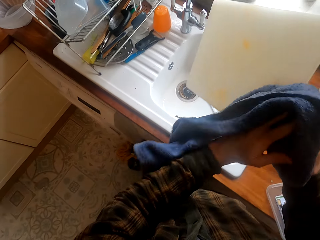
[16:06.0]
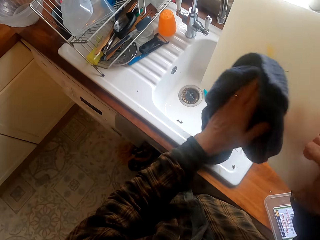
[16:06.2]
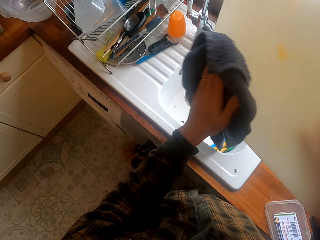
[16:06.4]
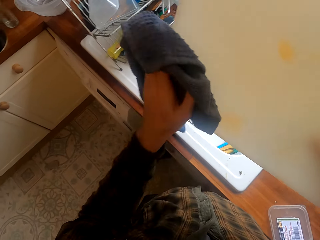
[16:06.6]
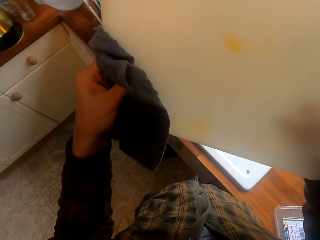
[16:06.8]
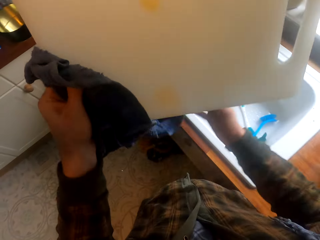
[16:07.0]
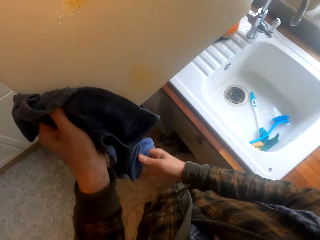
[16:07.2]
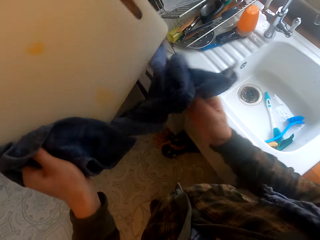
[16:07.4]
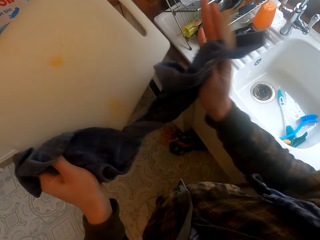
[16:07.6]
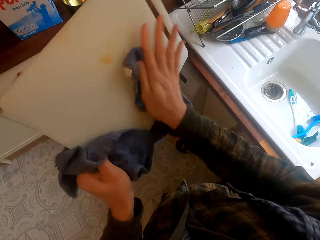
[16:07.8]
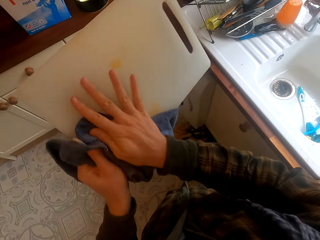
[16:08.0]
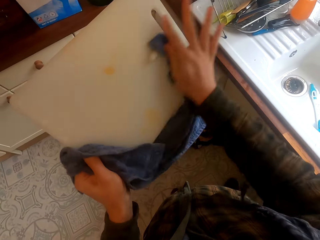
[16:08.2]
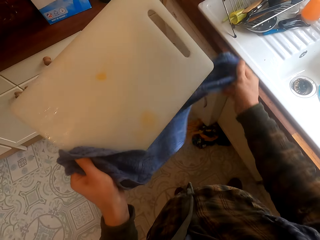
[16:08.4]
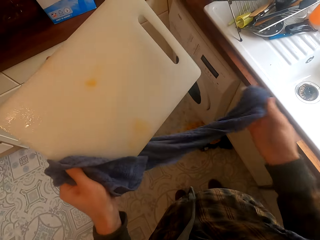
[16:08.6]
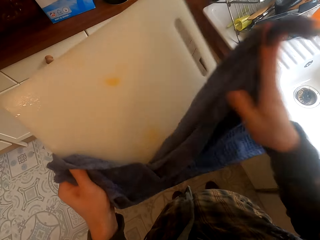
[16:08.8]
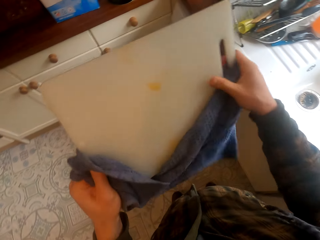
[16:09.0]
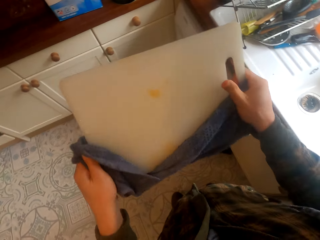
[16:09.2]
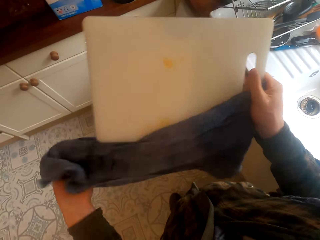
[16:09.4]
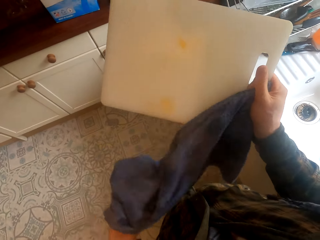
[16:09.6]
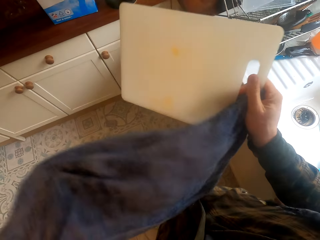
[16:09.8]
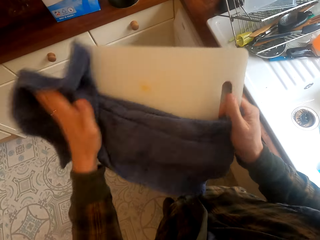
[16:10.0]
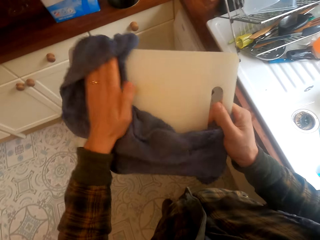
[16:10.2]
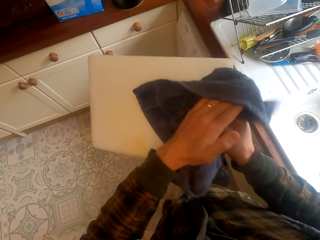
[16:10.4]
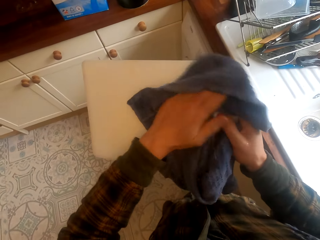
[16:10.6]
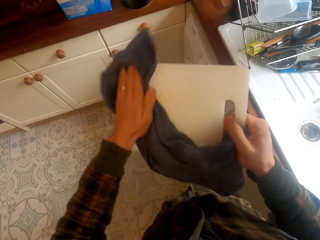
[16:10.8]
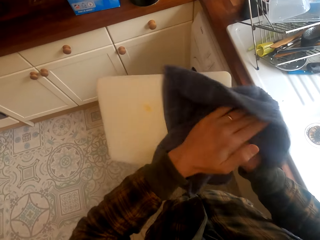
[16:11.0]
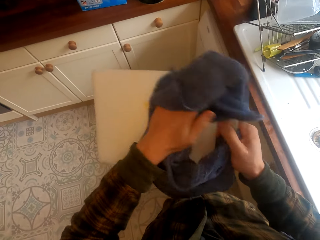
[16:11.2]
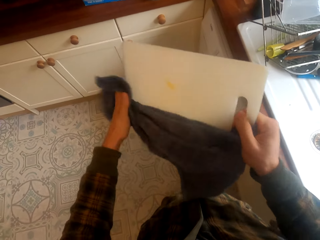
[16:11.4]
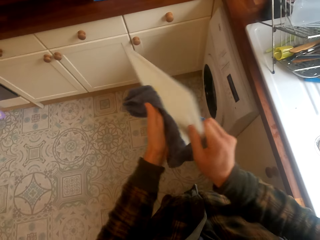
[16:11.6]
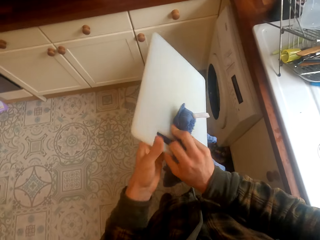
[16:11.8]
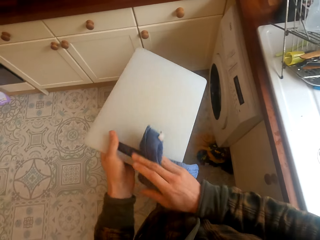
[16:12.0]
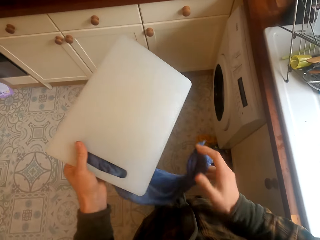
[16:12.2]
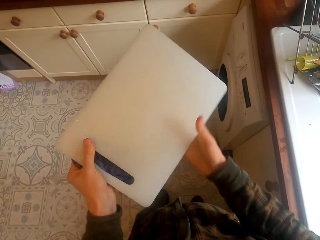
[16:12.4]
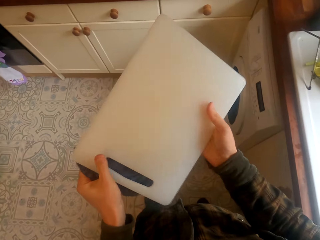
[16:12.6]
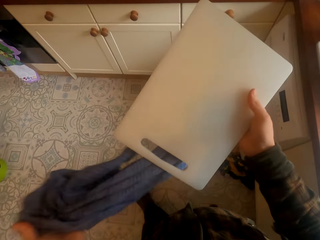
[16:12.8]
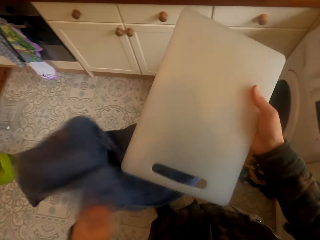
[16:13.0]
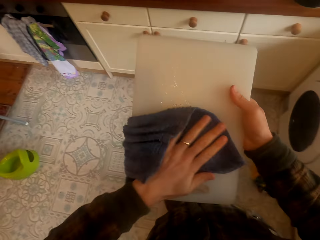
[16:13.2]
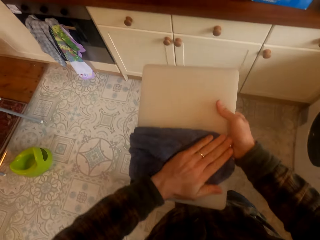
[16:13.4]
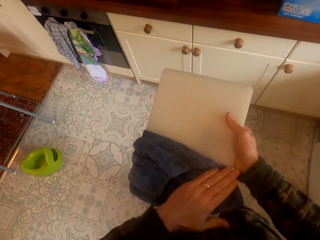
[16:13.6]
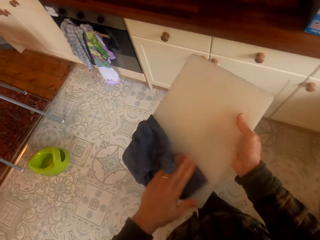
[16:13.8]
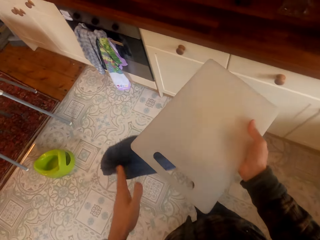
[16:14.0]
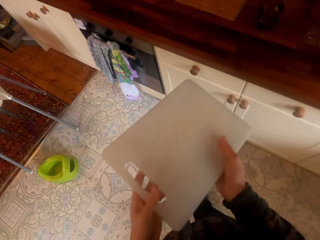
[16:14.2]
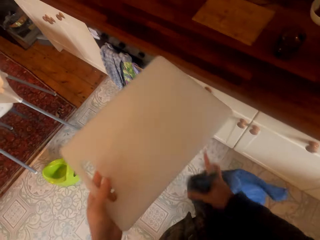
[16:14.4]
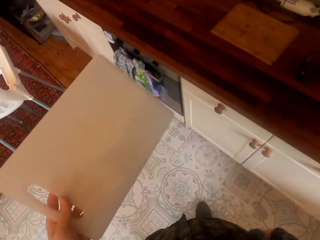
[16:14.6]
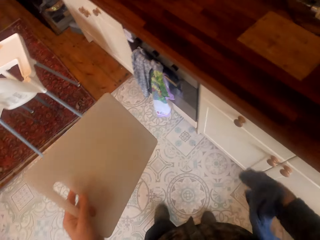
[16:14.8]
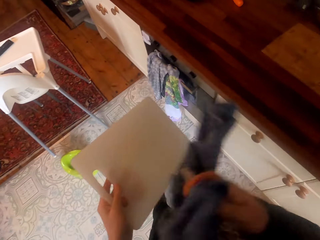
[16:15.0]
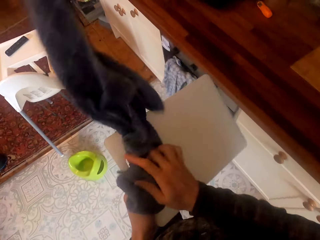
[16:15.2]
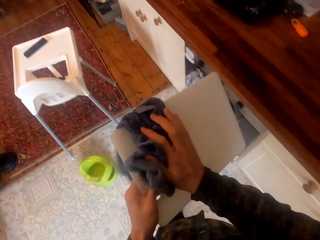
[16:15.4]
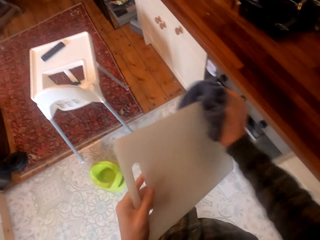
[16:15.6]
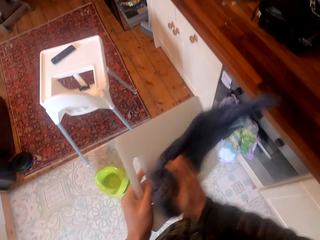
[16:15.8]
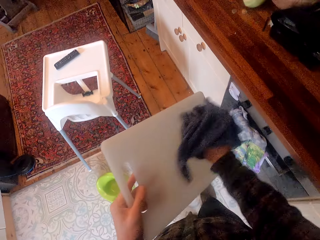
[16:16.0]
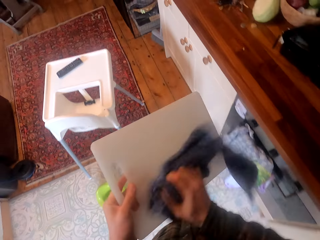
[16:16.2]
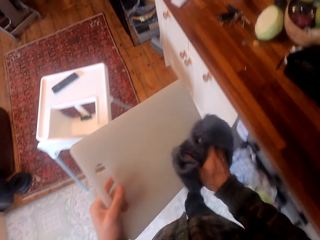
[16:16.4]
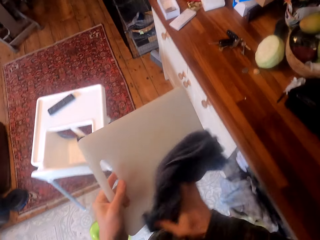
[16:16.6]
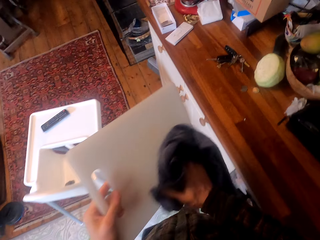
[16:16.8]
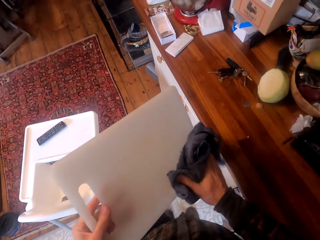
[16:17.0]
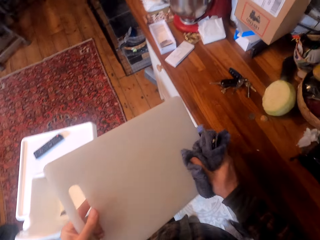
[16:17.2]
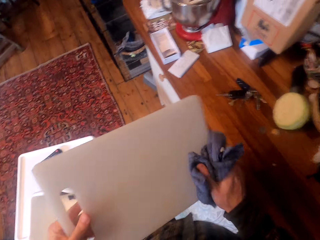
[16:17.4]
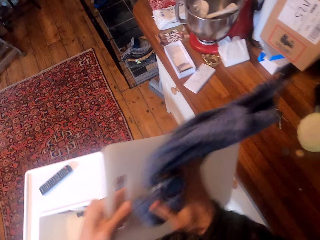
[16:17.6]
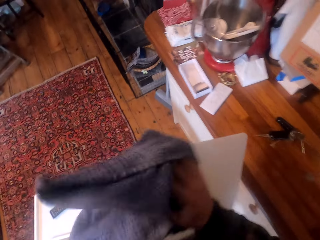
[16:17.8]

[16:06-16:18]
The camera wearer wipes the kitchen sink with the towel. They wipe the chopping board with the towel. They converse. They move in the room.

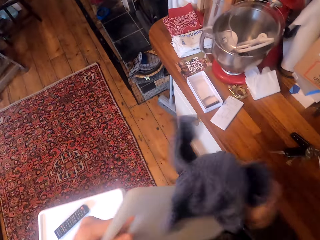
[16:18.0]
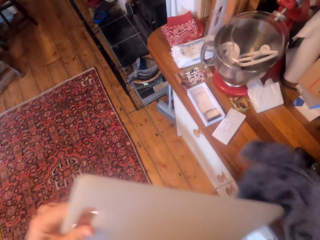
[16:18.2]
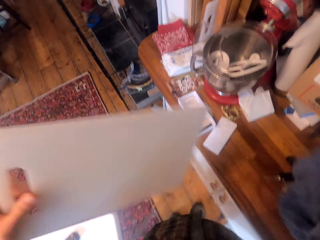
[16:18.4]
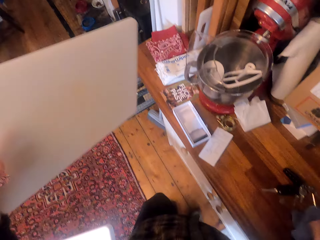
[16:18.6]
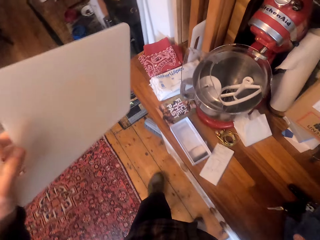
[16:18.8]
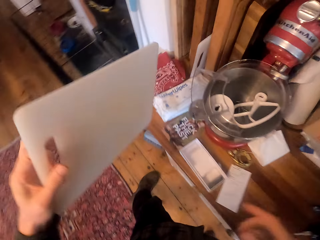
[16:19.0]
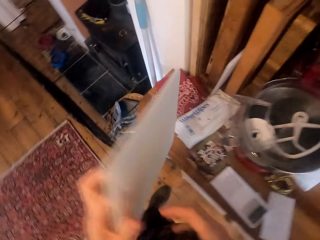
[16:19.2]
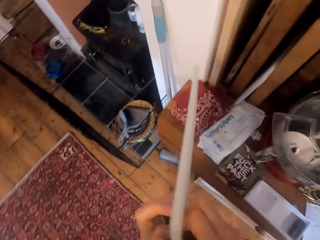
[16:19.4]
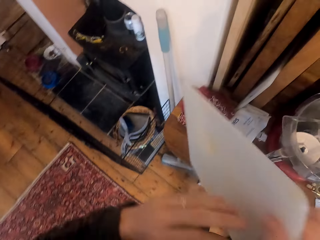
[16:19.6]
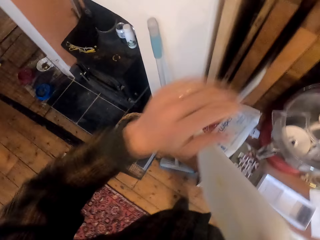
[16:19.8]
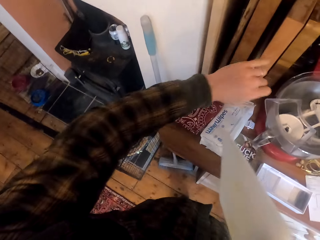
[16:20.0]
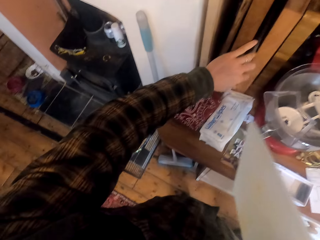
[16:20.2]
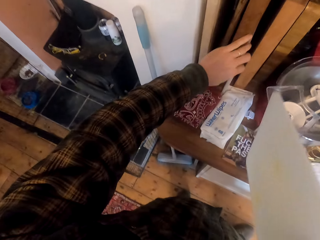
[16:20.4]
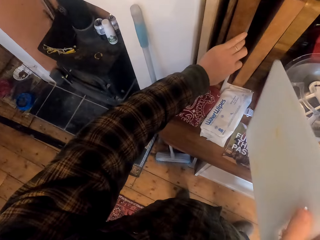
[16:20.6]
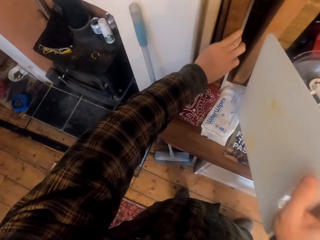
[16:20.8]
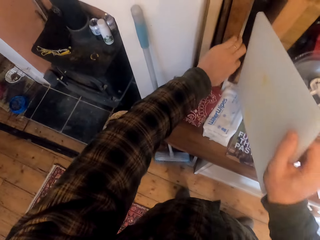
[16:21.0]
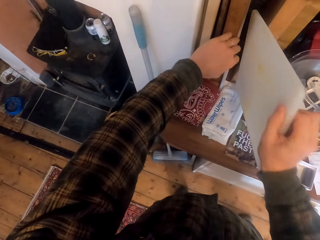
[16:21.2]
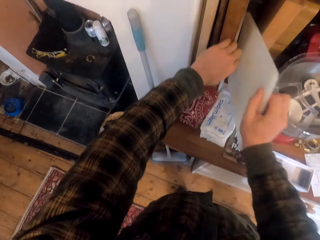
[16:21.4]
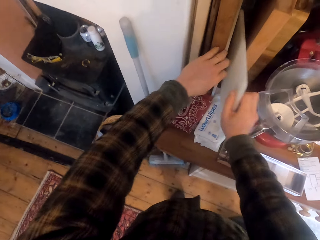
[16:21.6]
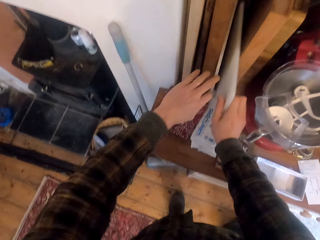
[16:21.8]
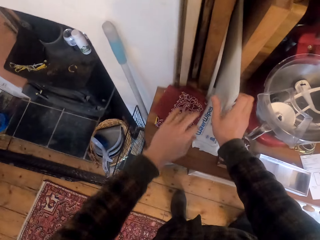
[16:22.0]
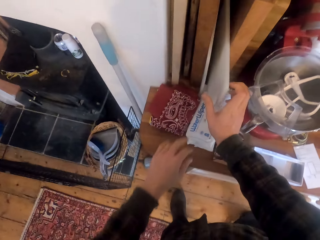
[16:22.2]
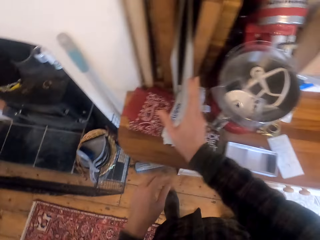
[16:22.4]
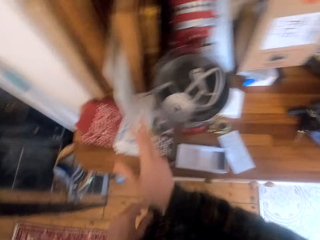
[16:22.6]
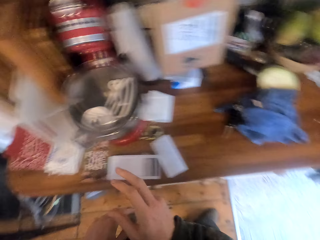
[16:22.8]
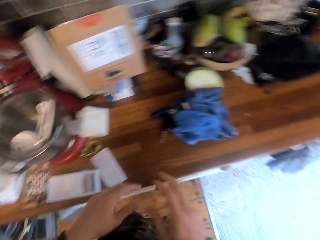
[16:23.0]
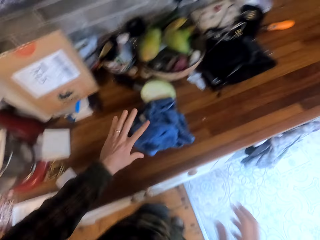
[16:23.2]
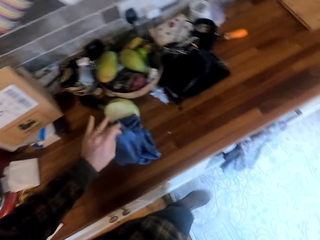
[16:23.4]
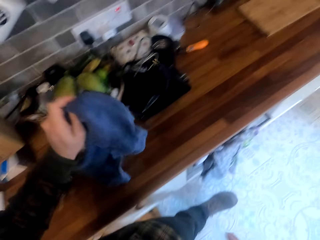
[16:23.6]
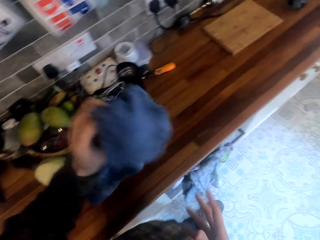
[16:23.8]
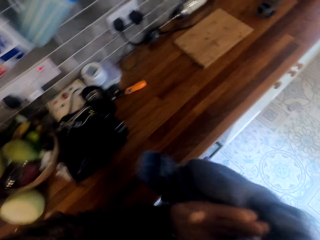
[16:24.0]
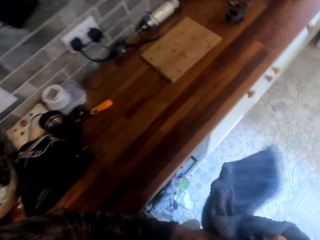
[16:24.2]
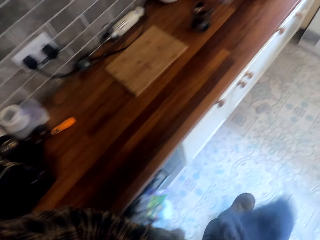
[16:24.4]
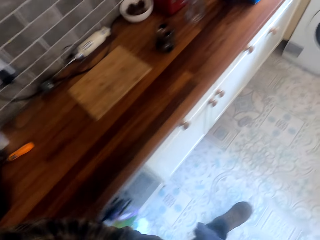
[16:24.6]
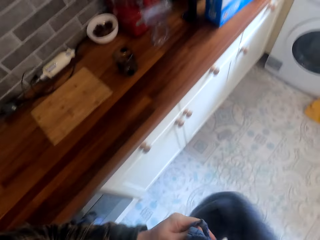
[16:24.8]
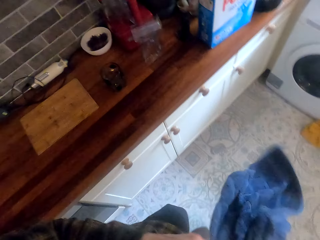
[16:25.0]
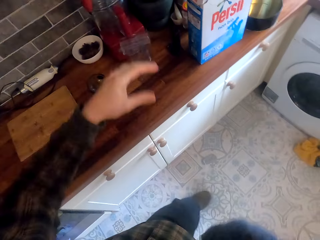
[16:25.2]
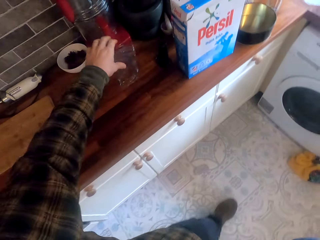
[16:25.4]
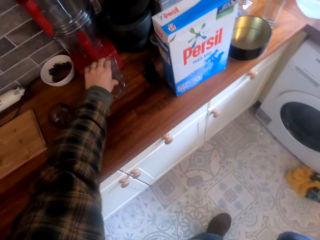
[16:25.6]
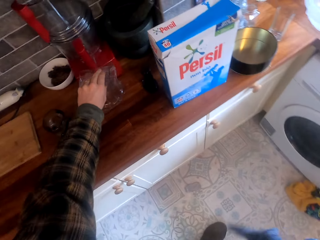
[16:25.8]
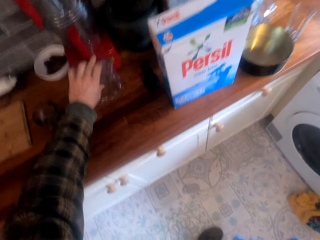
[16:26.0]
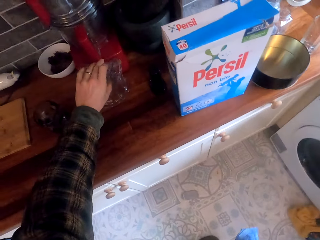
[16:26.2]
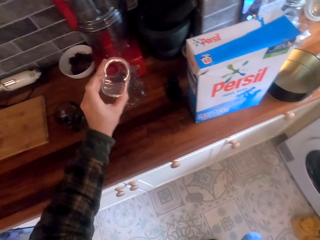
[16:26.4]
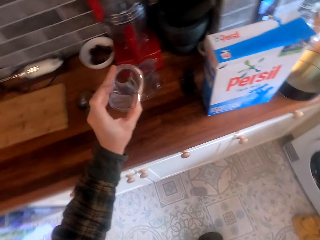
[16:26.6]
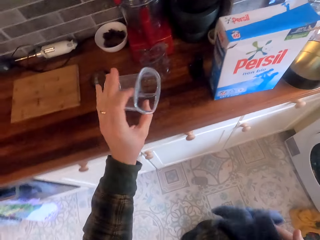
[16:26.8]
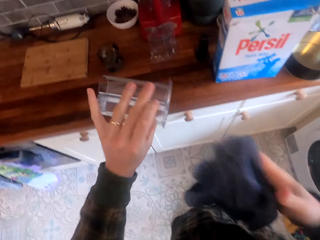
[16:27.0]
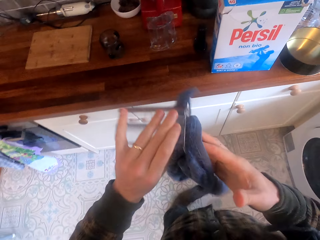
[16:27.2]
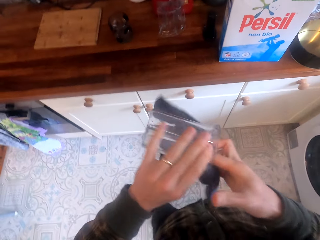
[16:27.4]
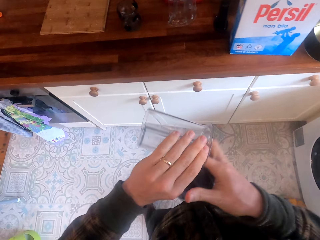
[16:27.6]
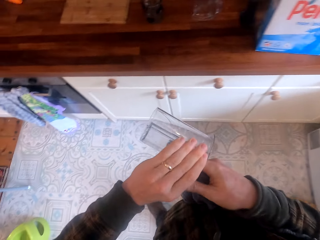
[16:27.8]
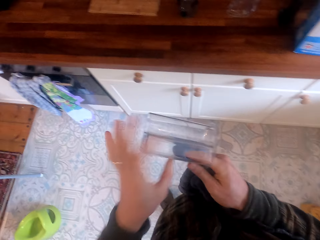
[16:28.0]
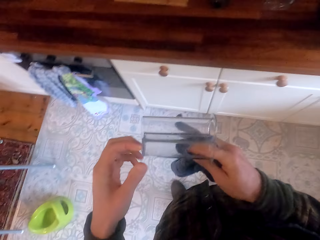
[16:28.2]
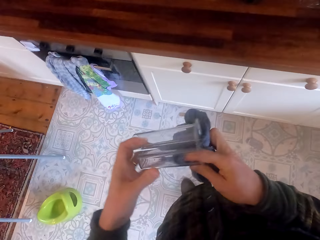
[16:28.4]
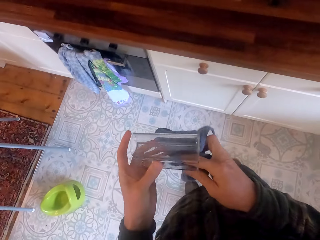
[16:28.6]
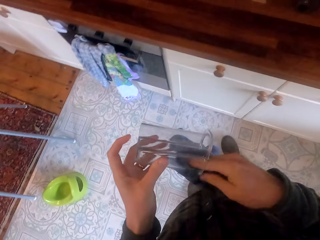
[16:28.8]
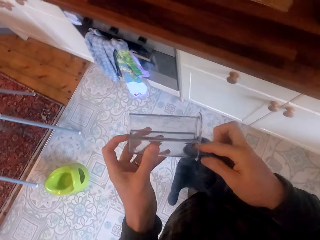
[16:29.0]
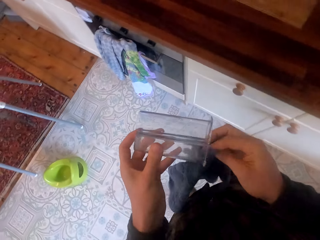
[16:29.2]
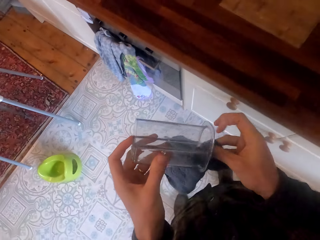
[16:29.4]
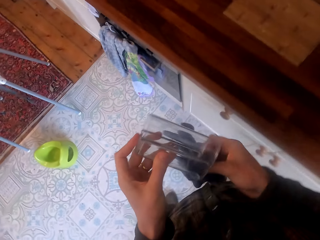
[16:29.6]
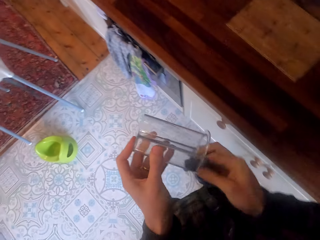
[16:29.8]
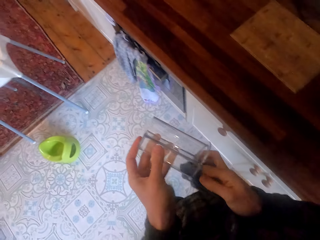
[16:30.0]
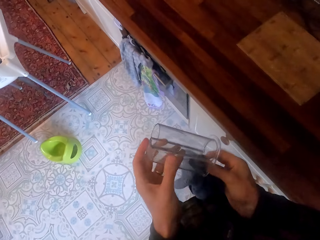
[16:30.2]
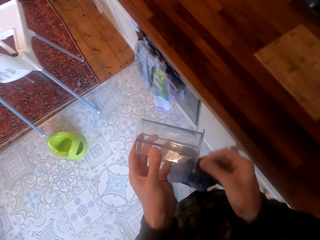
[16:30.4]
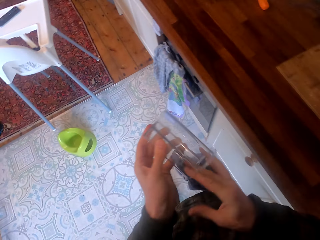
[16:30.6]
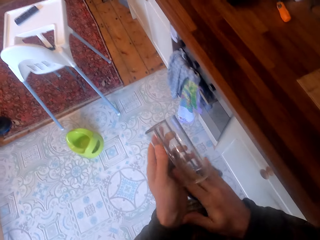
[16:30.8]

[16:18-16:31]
The camera wearer moves the chopping boards. They put a chopping board between the others on the cabinet. They take a towel. They move in the room. They wipe the hands. They pick up a glass from the table. They wipe the glass with the kitchen towel. They converse.
